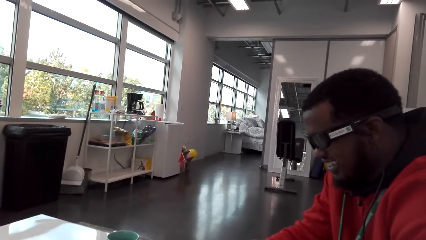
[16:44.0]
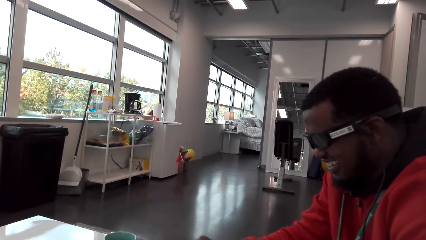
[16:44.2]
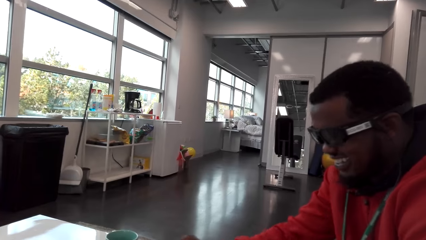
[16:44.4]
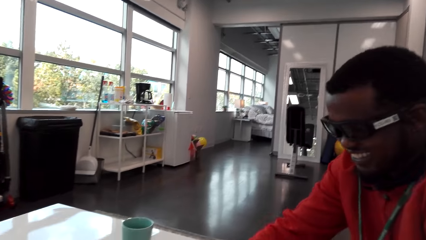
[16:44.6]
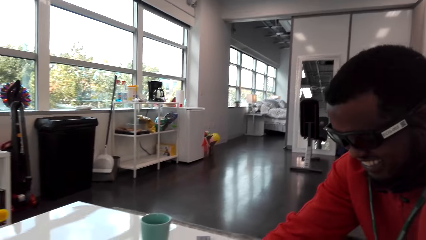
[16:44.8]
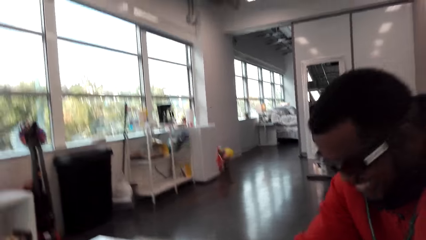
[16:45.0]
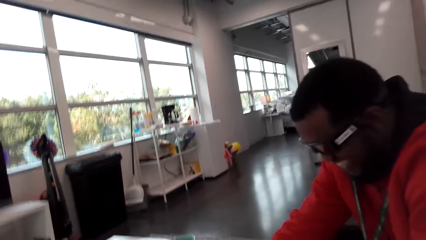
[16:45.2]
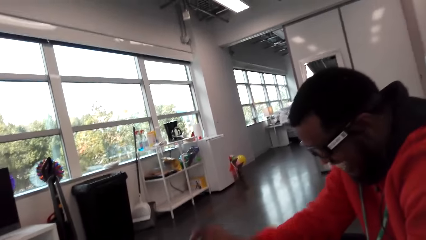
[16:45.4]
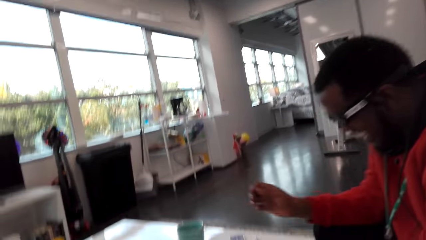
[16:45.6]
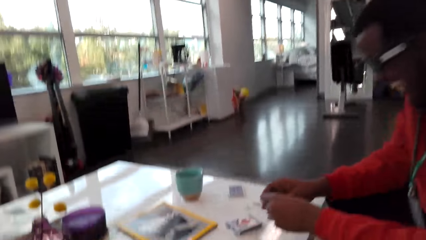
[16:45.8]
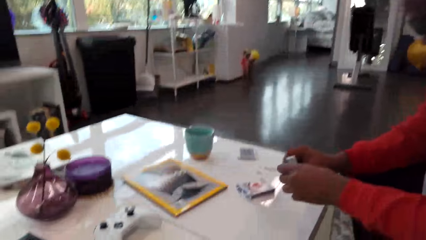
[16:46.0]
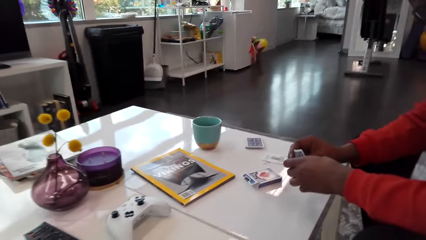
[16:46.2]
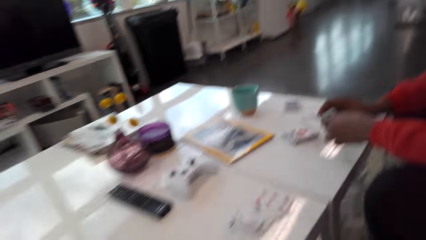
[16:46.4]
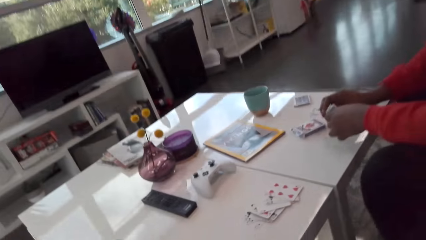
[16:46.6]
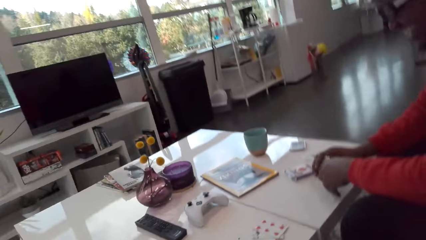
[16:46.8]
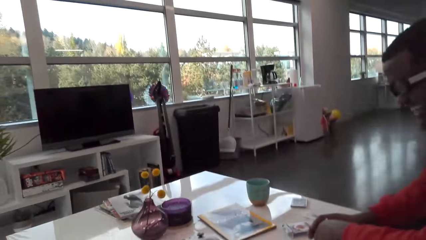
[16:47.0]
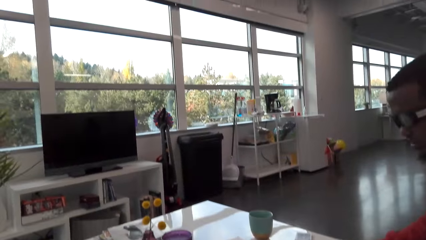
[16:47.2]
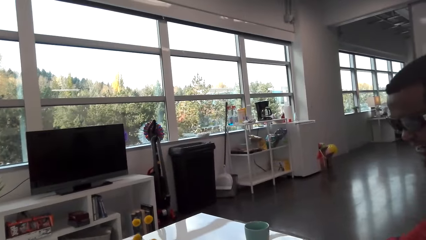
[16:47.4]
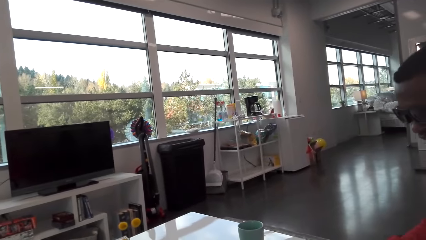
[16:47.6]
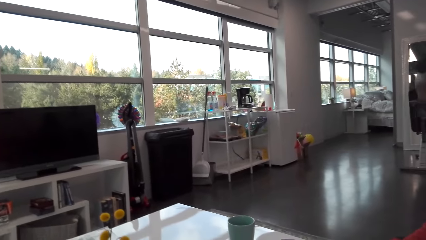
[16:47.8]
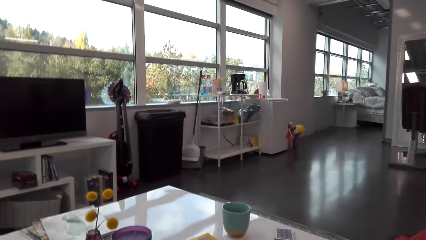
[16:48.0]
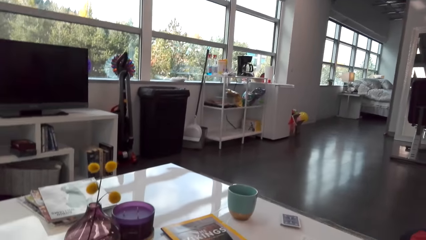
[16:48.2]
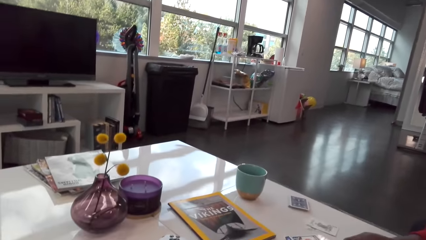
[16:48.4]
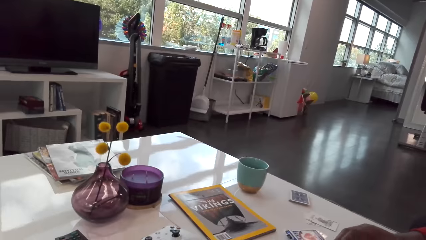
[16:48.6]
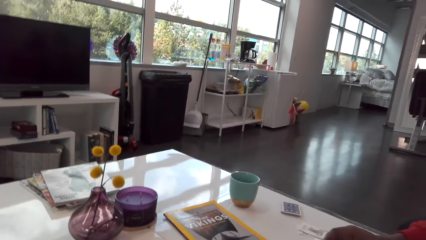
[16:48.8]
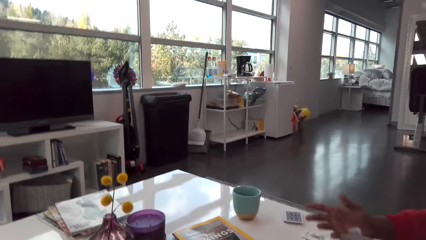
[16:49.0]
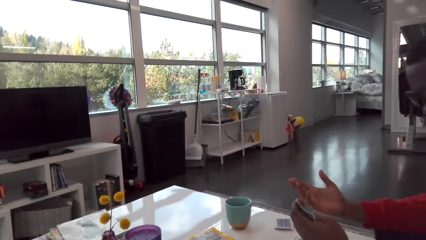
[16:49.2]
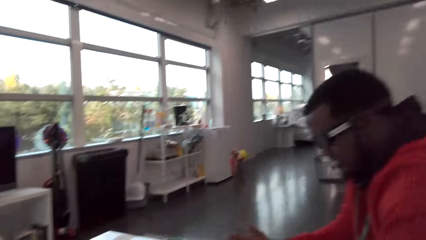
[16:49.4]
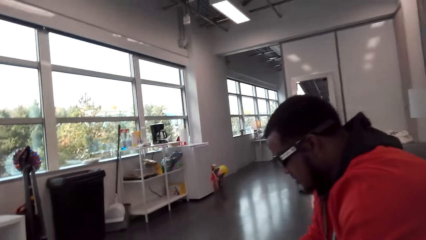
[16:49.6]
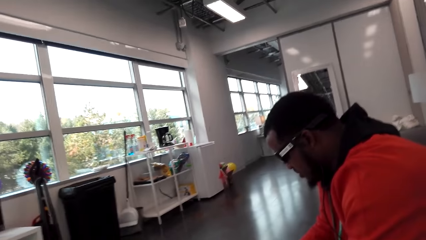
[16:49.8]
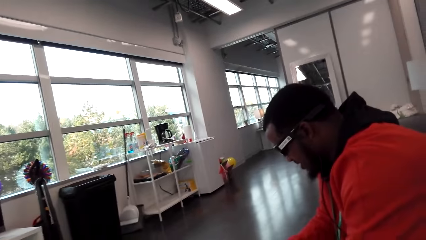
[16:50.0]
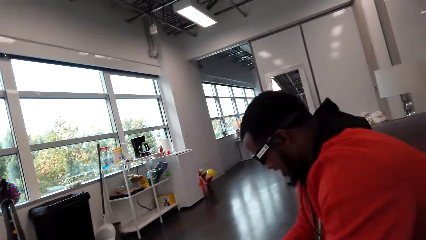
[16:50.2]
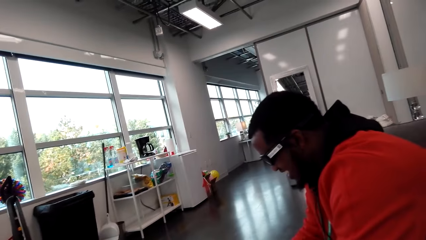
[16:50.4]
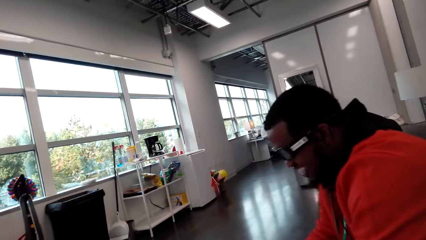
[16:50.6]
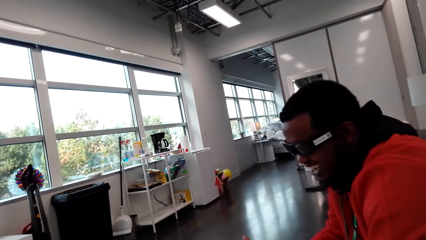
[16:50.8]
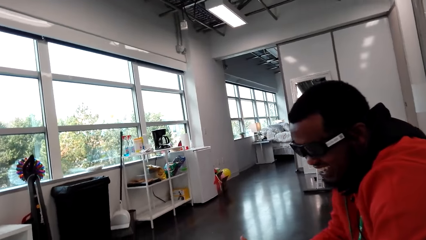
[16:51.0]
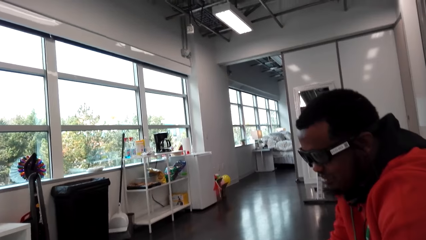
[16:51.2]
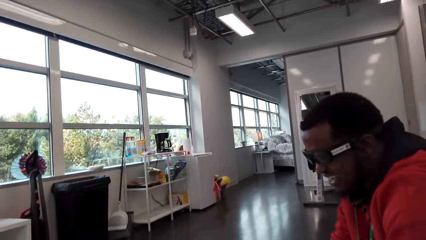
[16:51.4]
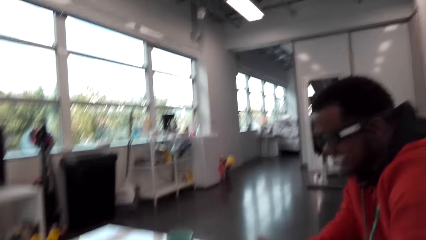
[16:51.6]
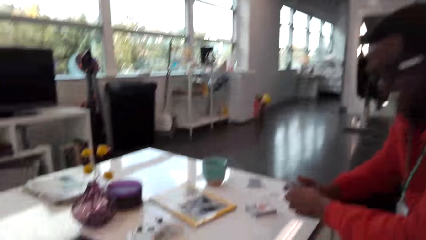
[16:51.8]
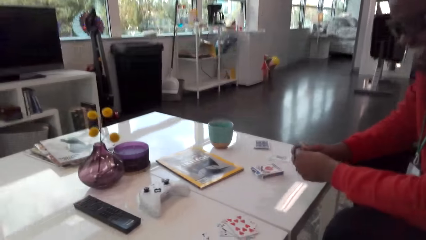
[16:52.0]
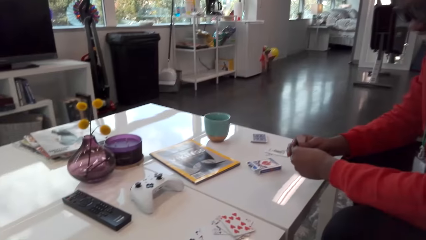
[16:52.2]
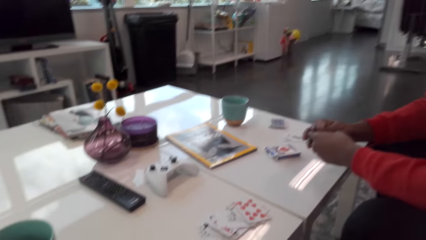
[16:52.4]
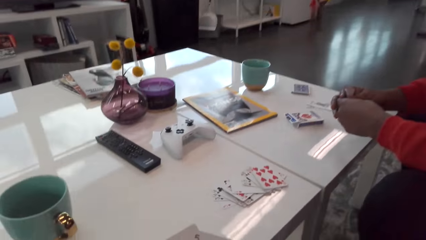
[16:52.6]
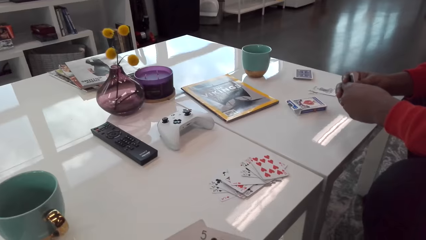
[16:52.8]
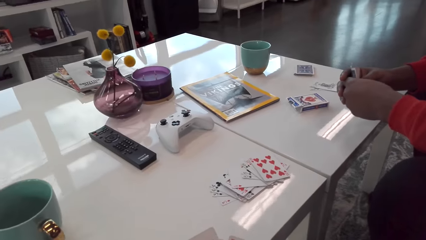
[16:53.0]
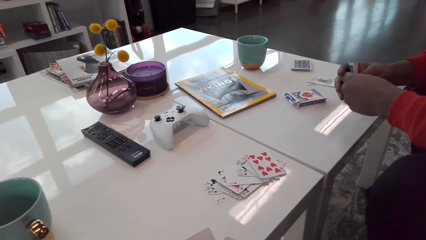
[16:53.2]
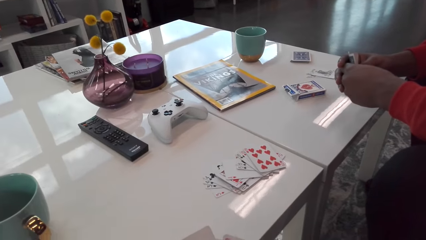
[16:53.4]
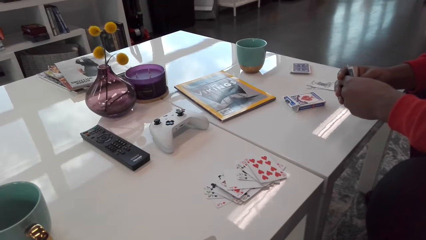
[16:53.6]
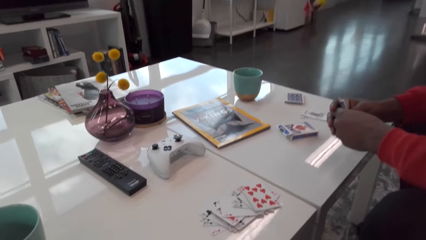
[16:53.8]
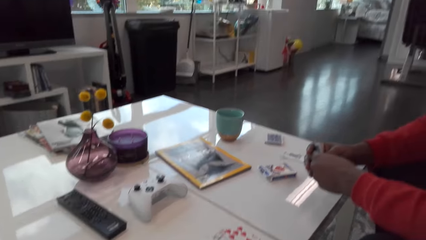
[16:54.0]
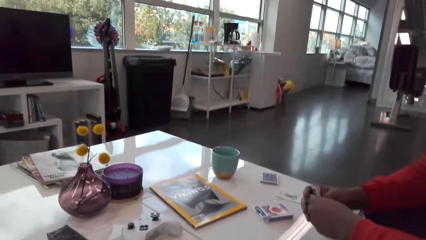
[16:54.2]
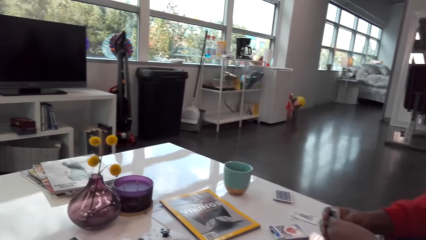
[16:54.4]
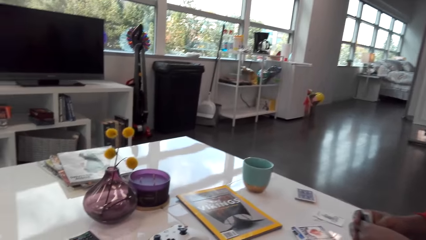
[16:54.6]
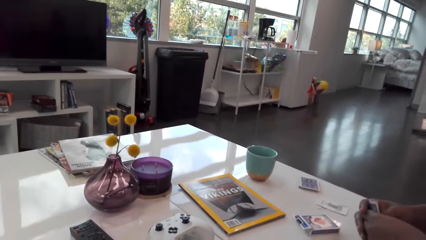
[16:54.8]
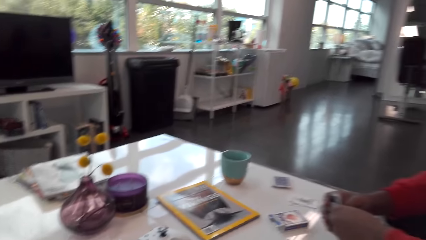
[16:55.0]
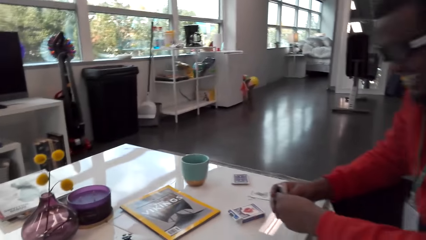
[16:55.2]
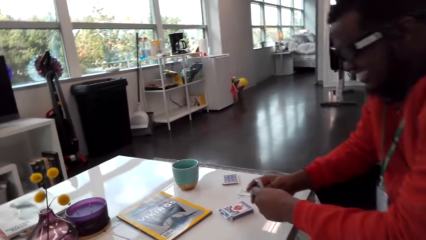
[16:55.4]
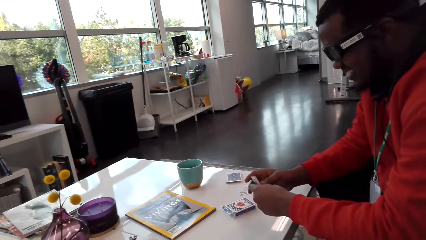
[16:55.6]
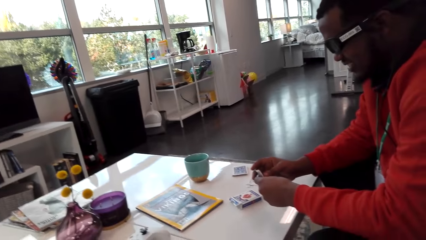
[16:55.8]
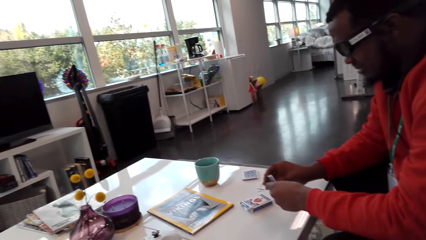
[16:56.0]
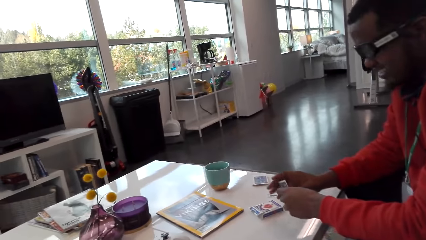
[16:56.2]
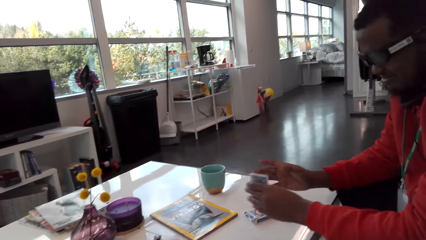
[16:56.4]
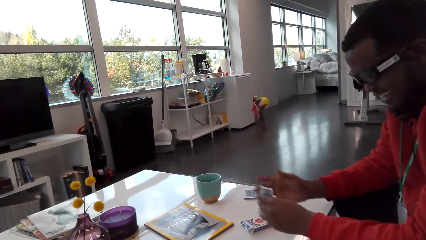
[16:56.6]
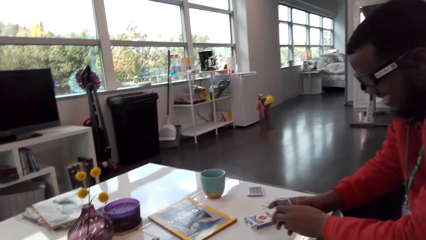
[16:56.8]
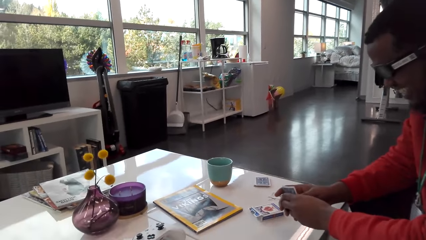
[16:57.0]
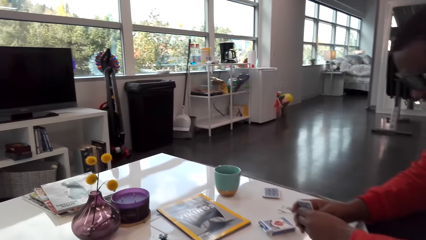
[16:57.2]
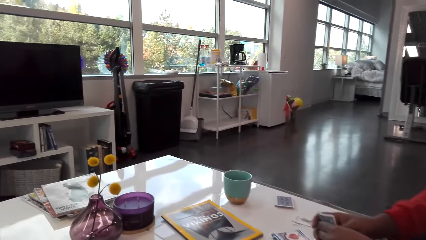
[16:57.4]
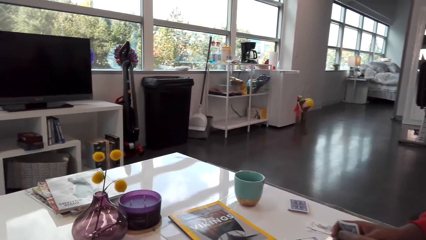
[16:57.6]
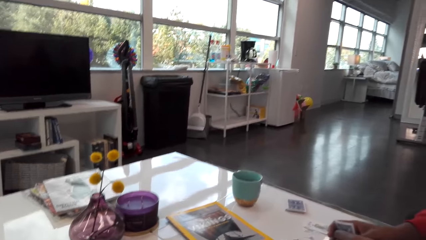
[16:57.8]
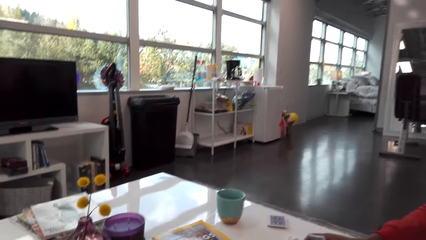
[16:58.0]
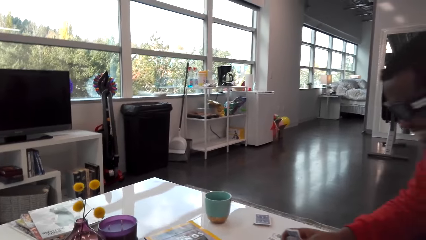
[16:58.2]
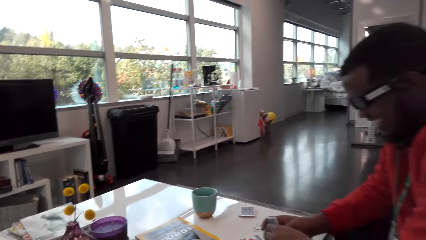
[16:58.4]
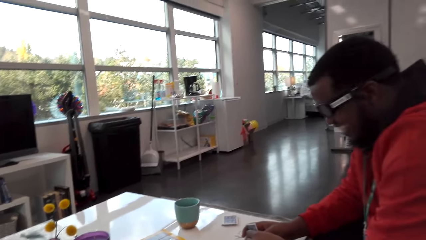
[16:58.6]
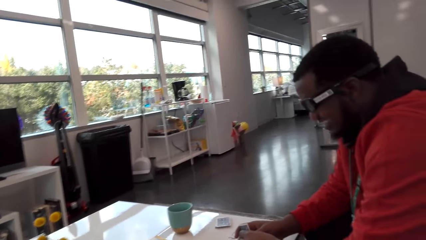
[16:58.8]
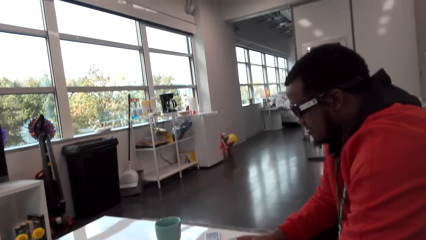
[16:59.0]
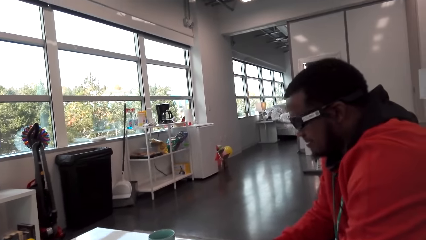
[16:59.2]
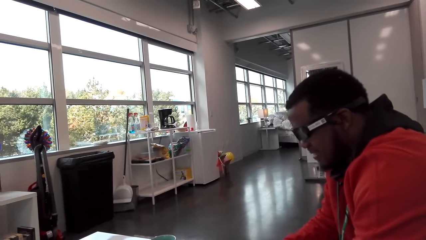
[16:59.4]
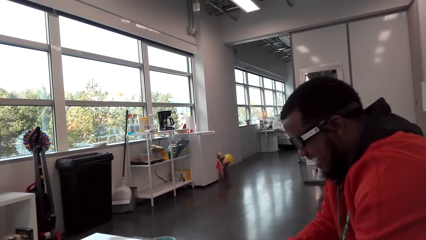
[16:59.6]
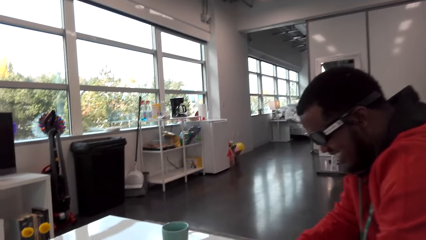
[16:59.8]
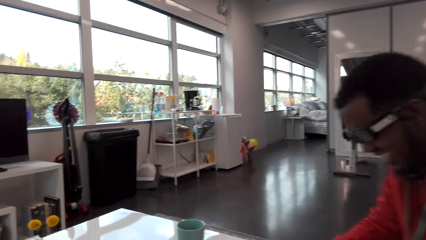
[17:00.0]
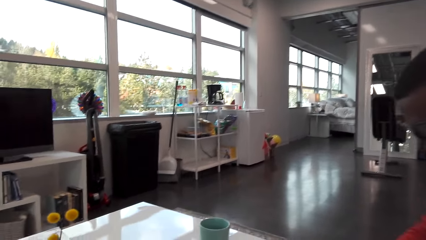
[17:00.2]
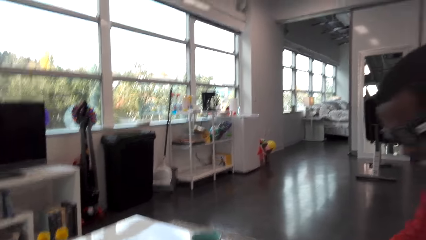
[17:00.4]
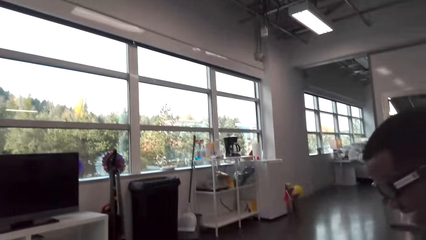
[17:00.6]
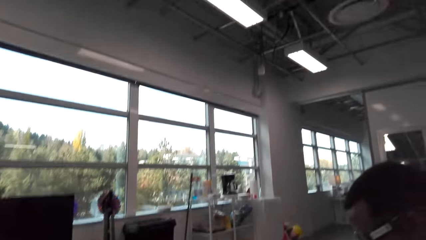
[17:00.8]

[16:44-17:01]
A man plays cards with the camera wearer. The camera wearer talks with the man and laughs. The man laughs. The man talks. The camera wearer laughs. The man talks.
